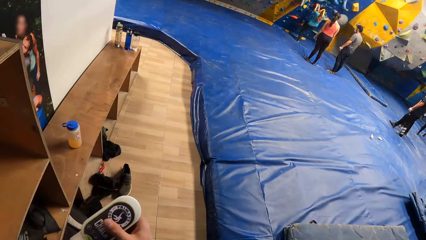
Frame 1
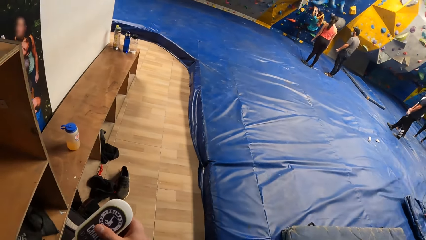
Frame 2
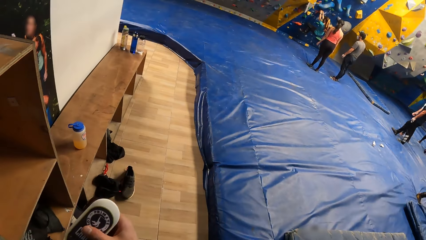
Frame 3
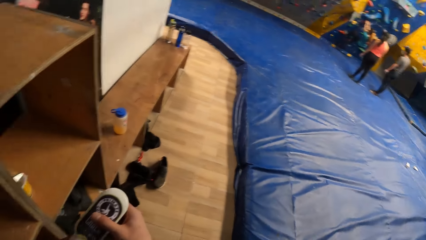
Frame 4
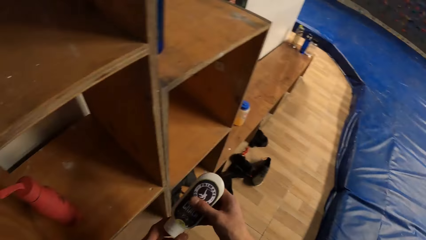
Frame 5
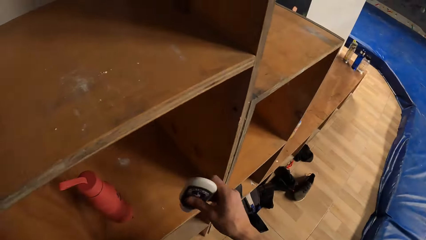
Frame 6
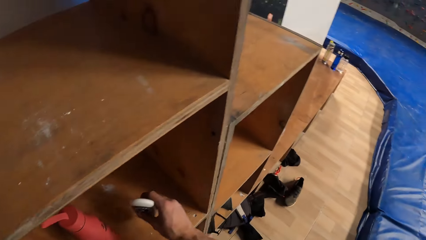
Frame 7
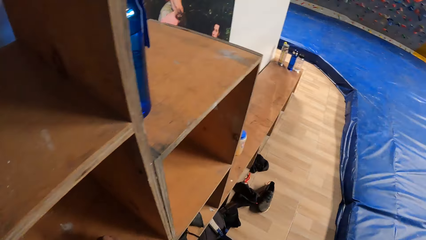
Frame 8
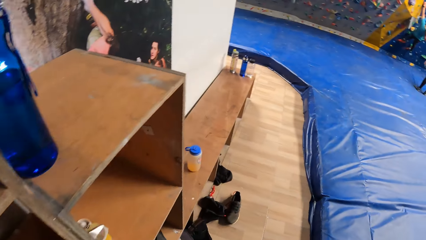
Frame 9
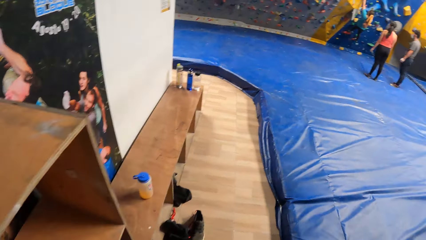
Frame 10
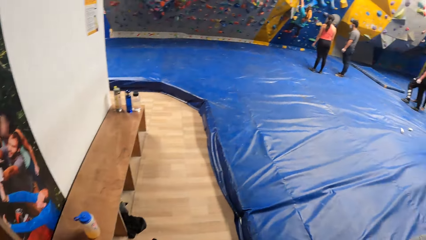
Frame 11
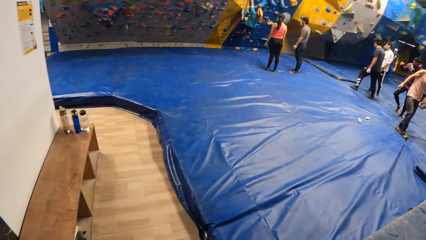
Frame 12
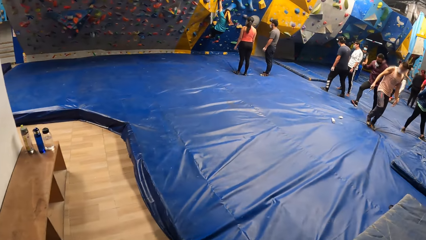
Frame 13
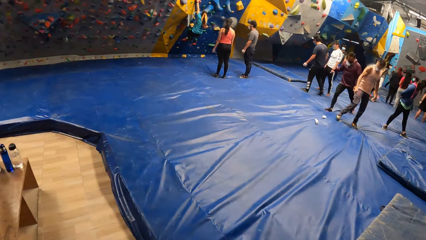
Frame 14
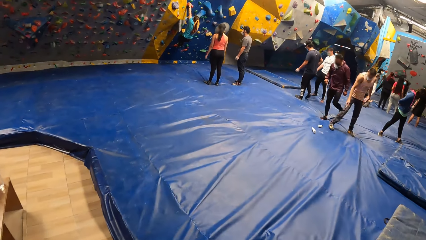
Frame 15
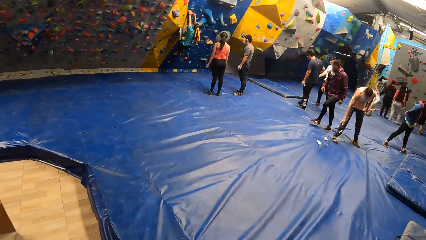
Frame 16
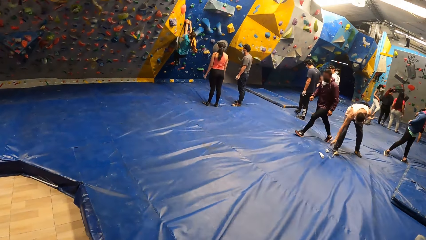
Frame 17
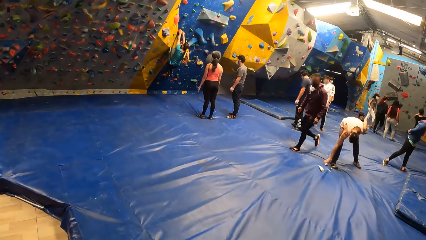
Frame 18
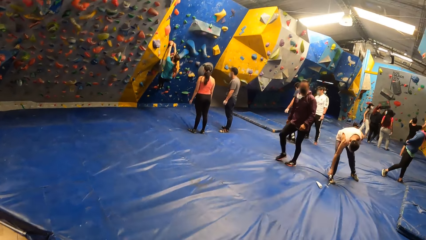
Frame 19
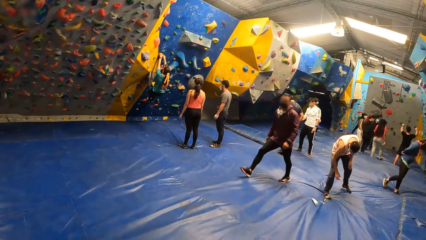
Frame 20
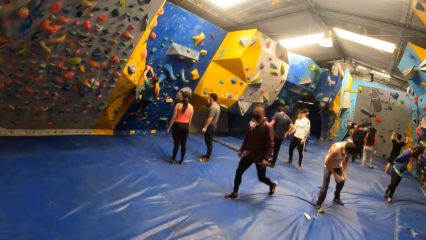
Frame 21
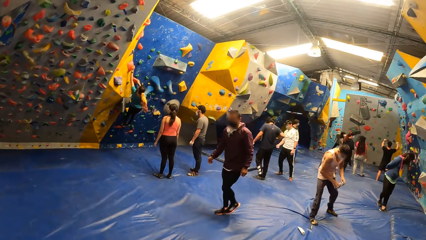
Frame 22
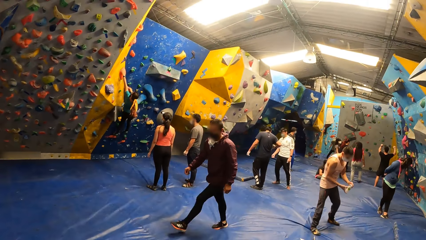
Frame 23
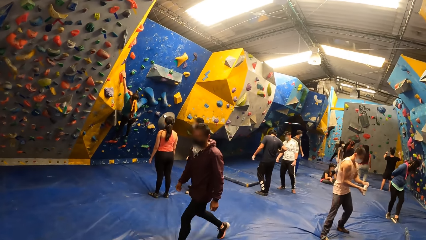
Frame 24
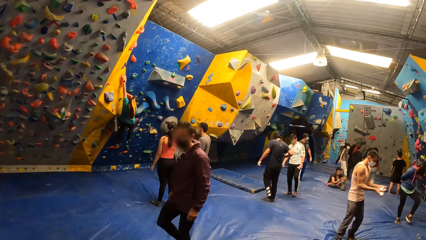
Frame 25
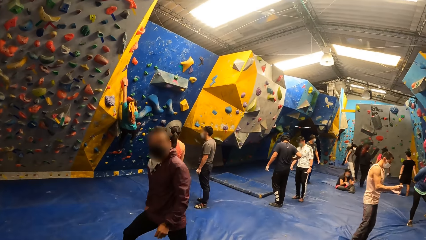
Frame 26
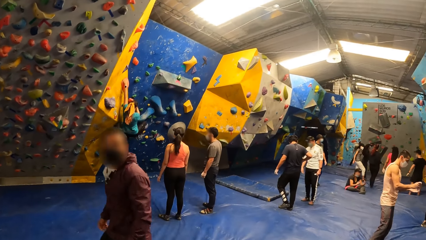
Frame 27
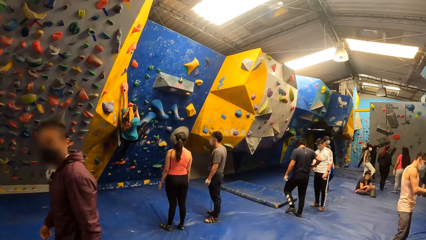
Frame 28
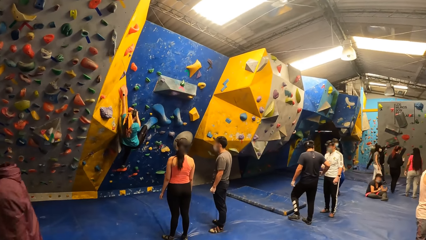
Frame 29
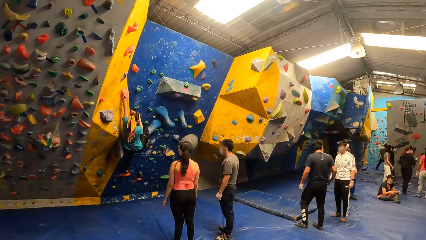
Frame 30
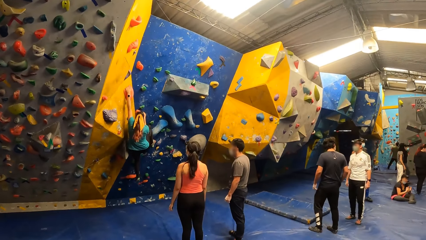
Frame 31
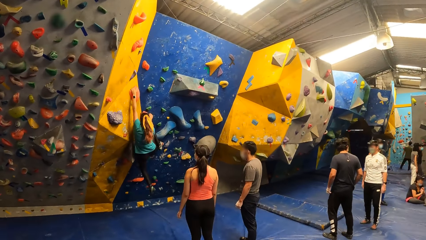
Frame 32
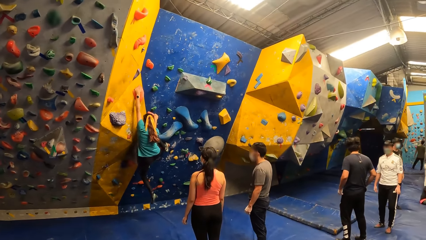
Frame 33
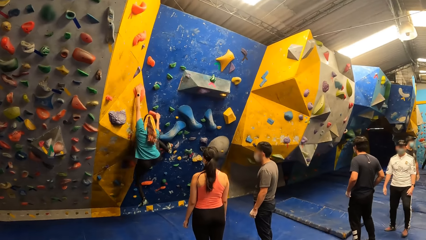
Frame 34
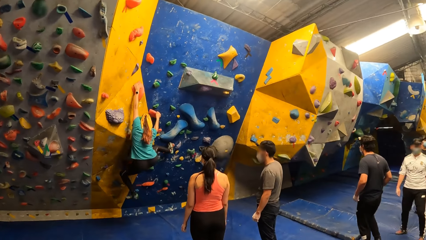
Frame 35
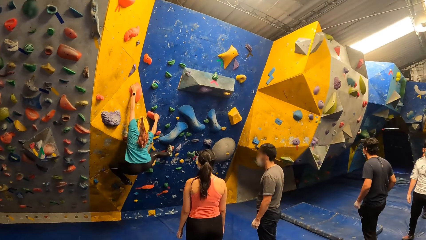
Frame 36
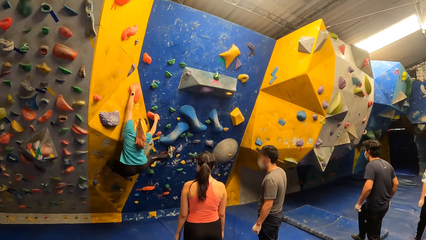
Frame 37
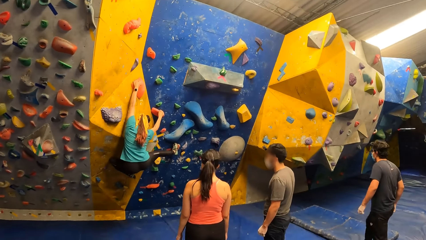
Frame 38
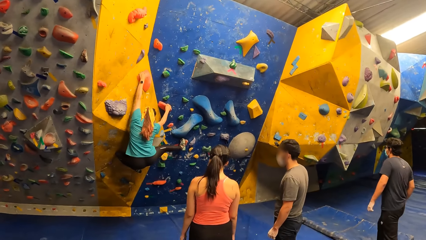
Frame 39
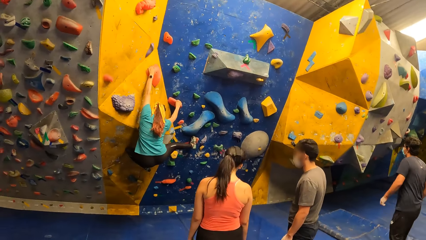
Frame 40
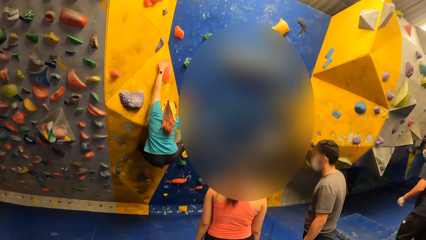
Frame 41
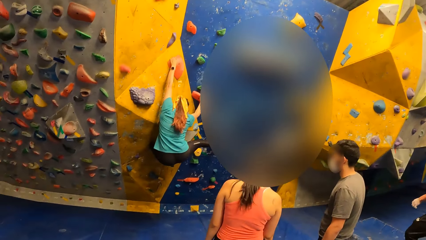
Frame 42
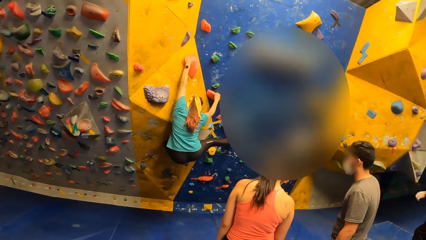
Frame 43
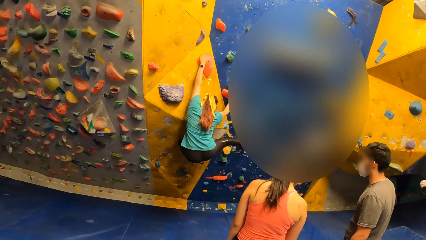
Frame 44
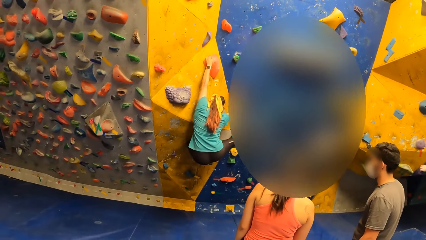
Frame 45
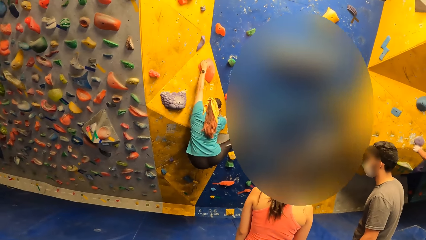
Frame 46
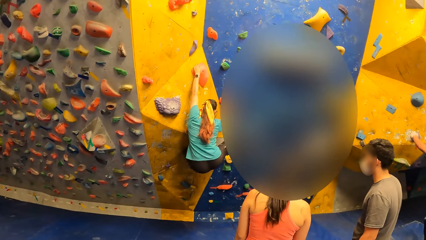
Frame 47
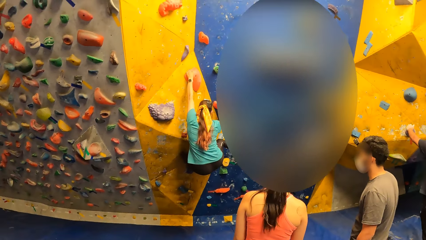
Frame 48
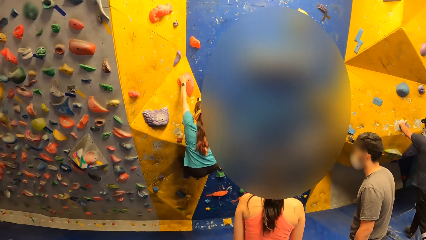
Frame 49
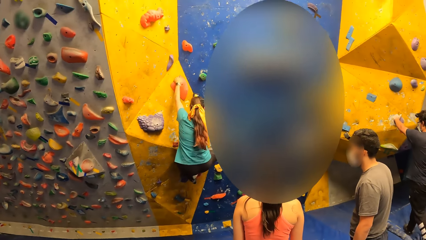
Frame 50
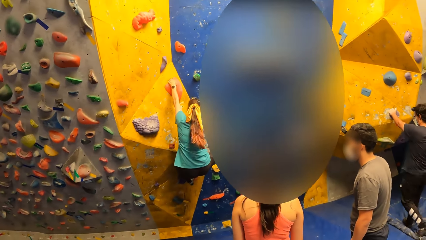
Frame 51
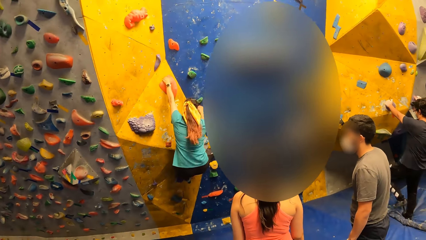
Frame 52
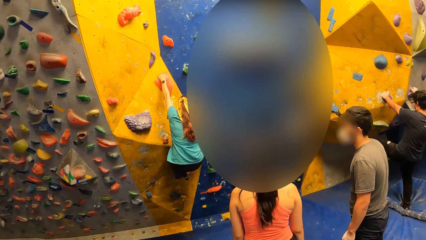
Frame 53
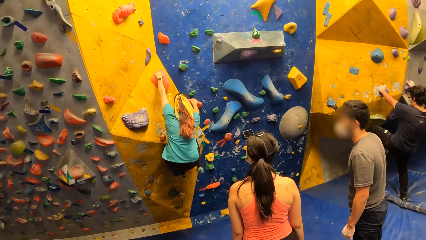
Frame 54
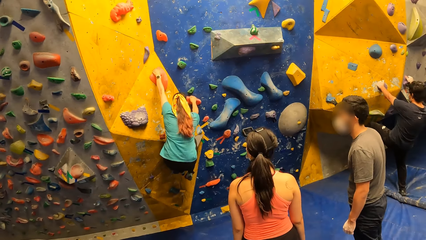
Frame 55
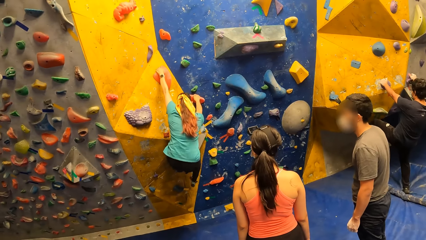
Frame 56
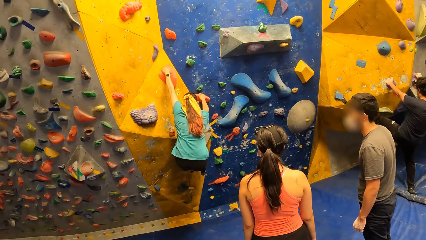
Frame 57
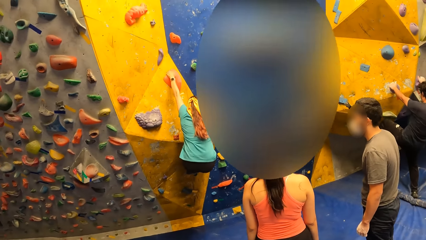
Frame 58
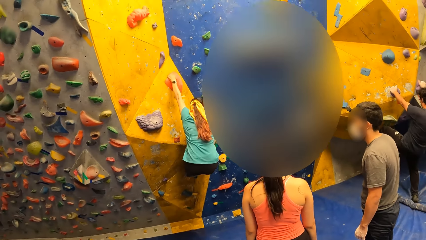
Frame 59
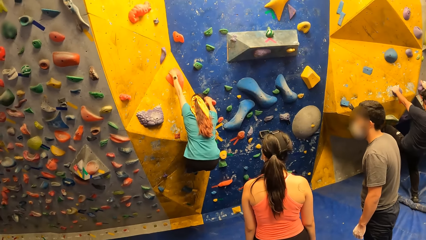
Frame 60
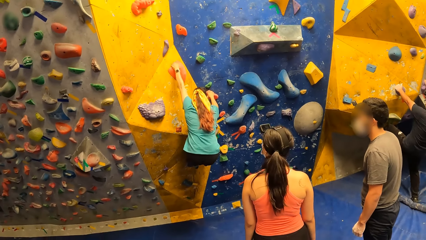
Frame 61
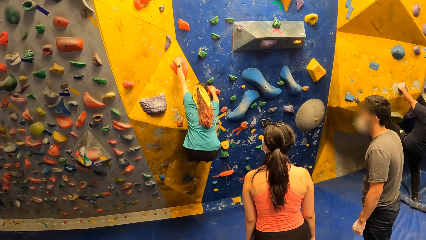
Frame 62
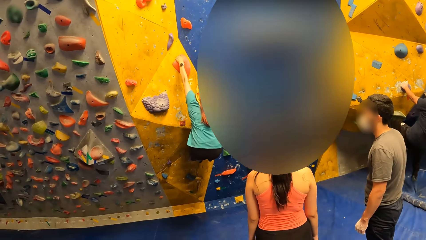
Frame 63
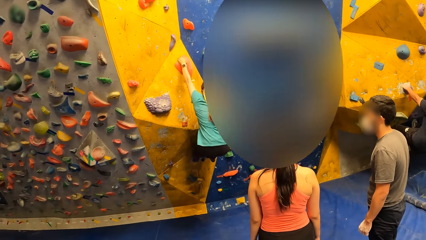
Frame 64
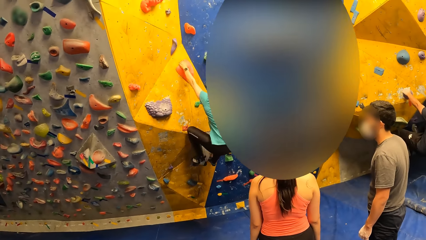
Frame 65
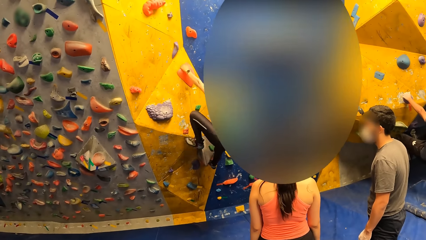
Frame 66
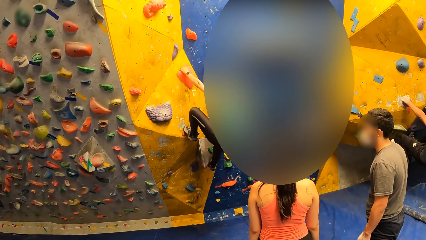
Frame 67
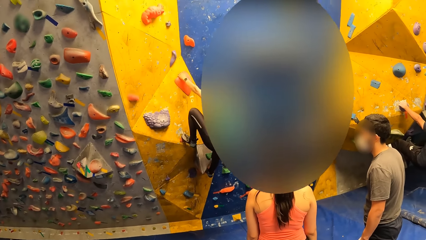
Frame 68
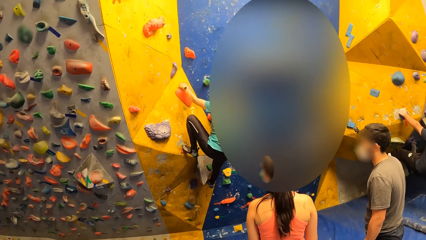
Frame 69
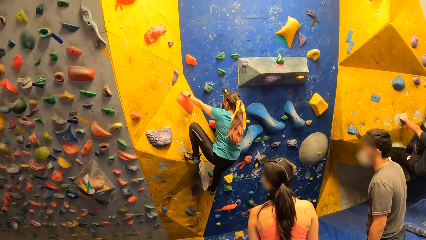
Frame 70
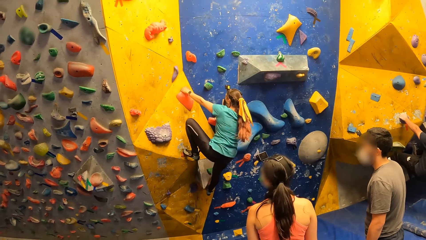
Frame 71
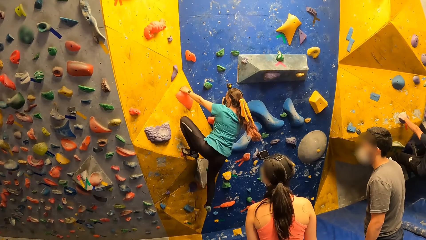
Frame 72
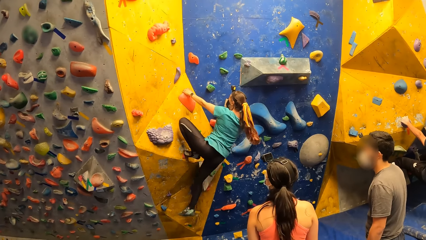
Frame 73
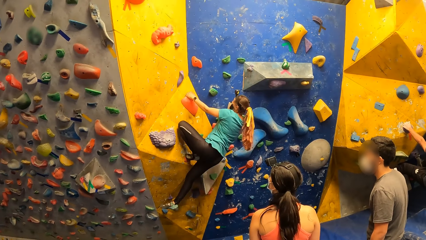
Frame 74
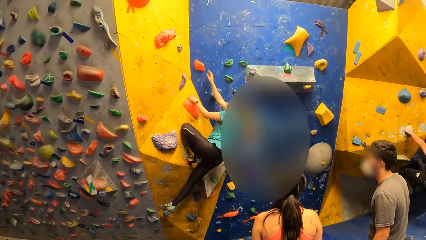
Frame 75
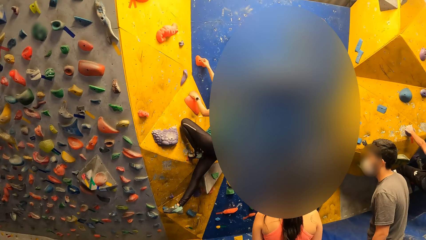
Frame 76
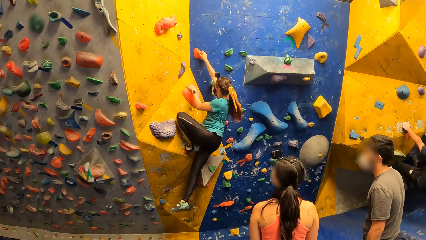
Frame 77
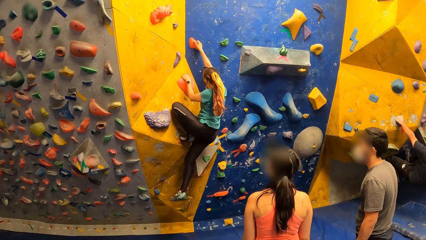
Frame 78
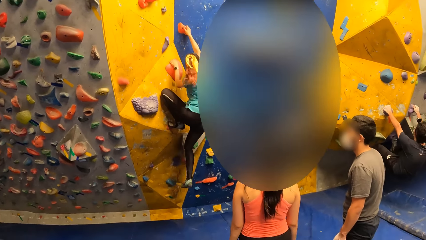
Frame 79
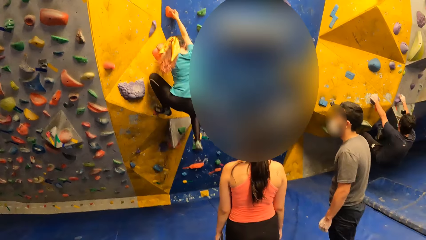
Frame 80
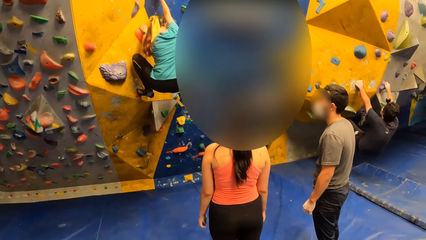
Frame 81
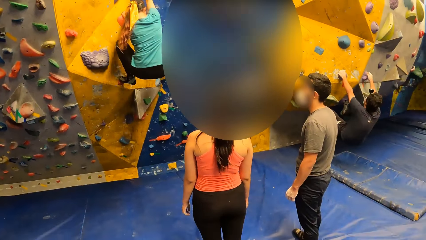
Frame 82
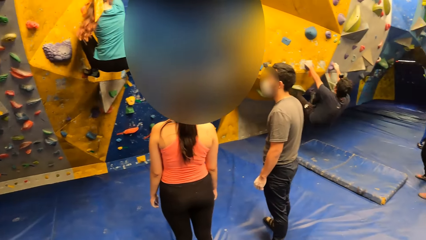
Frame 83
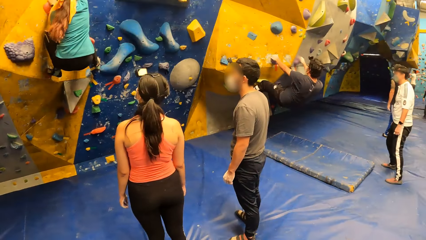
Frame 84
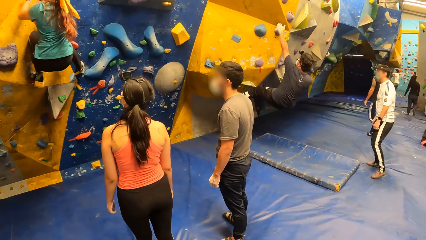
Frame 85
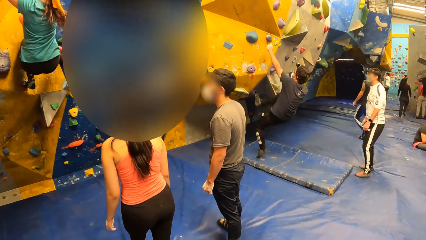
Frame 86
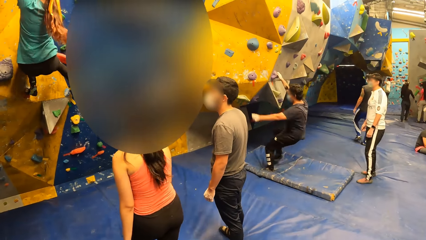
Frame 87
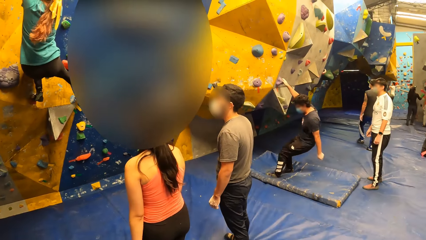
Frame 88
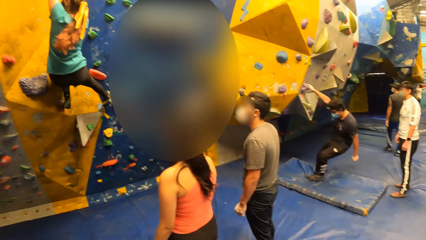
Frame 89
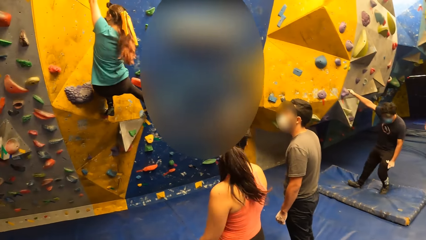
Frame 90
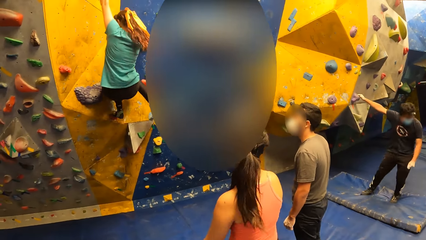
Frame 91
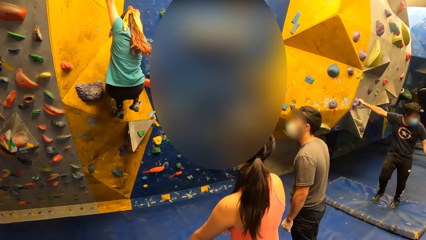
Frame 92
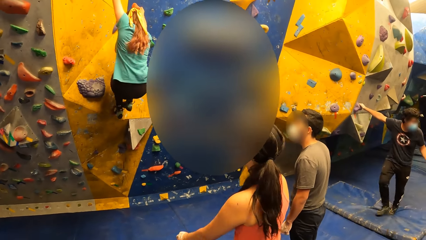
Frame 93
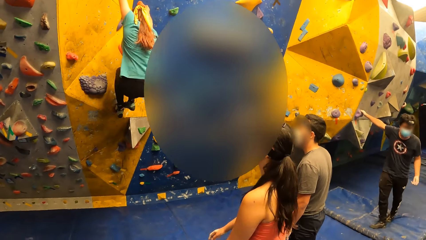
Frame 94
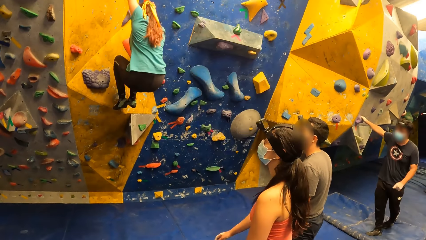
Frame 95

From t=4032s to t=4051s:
The camera wearer places the bottle of lotion in his right hand in his shelf. He walks around the room.
